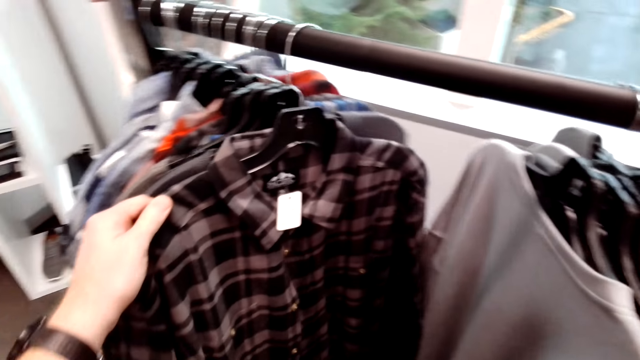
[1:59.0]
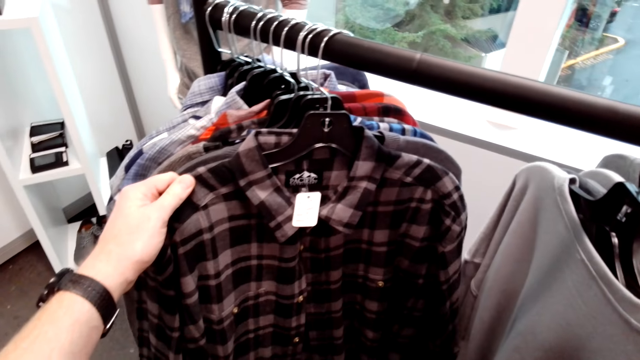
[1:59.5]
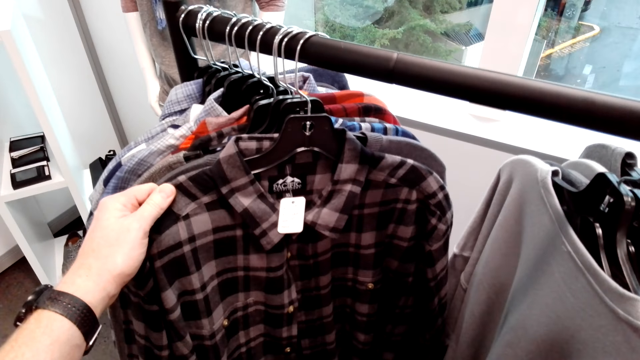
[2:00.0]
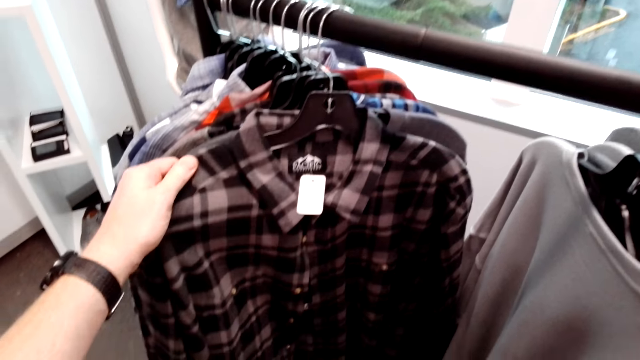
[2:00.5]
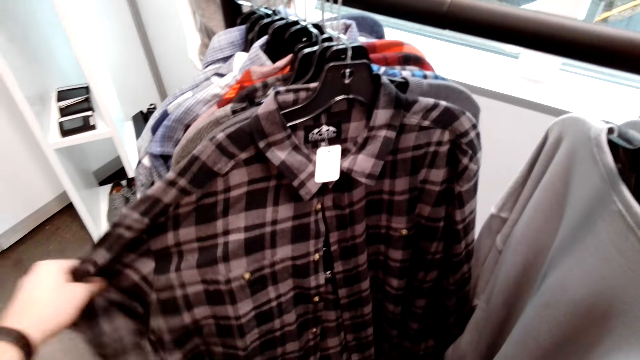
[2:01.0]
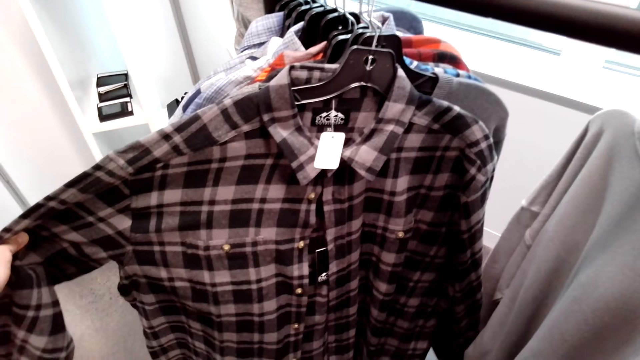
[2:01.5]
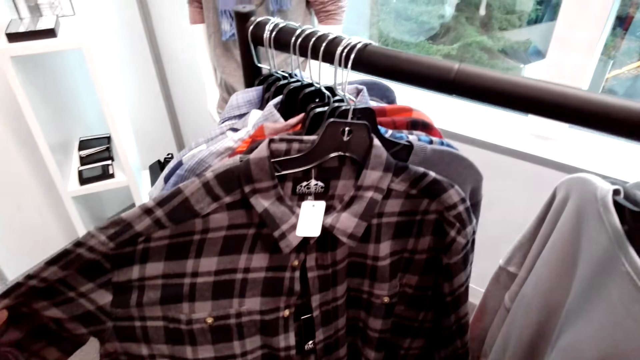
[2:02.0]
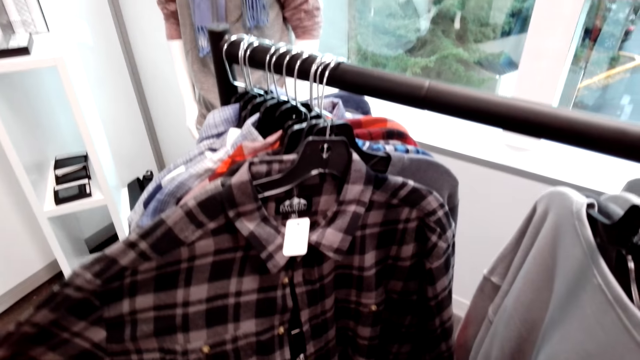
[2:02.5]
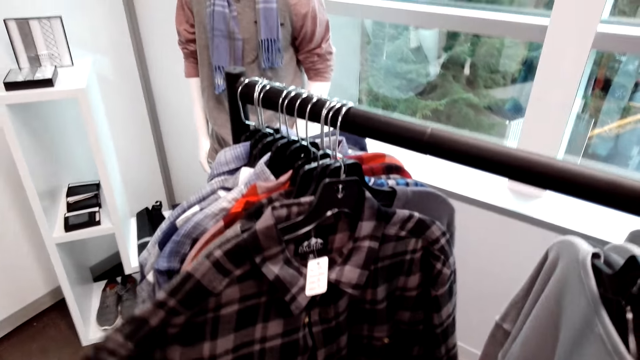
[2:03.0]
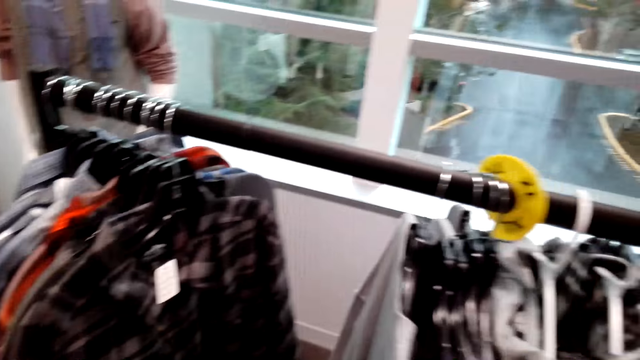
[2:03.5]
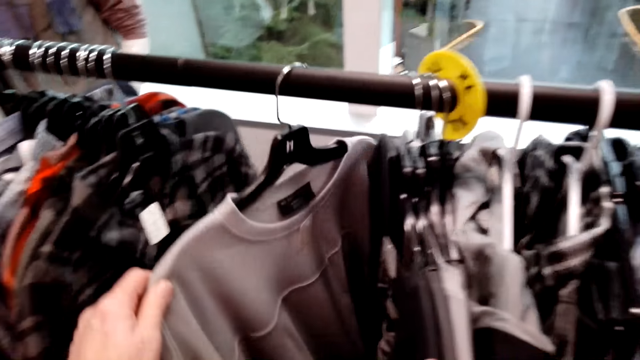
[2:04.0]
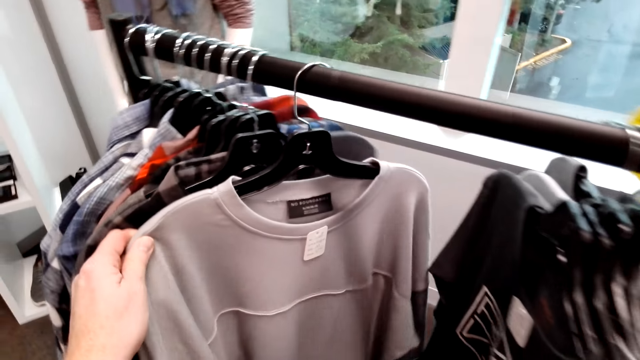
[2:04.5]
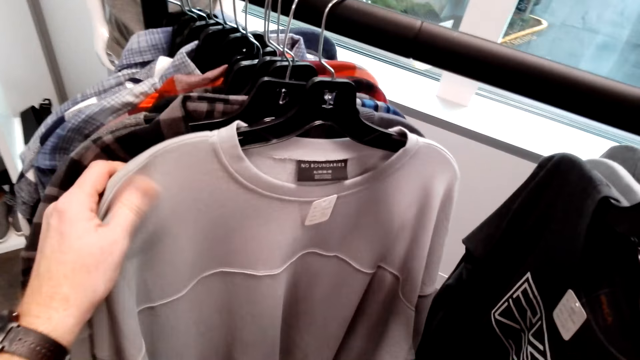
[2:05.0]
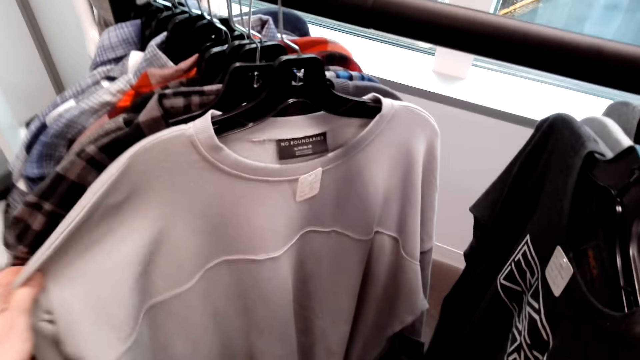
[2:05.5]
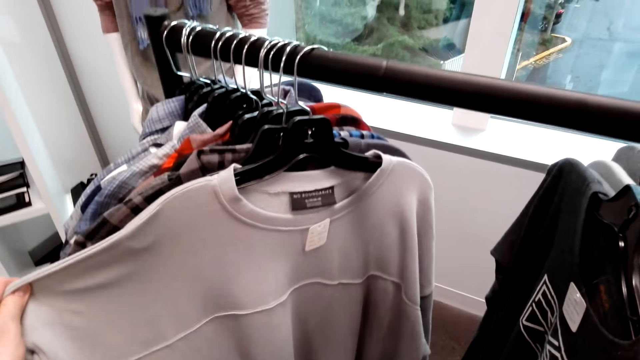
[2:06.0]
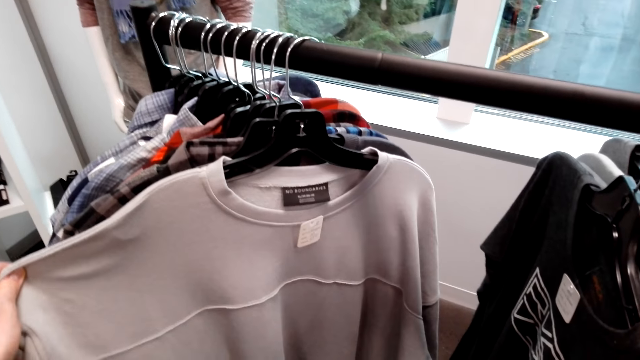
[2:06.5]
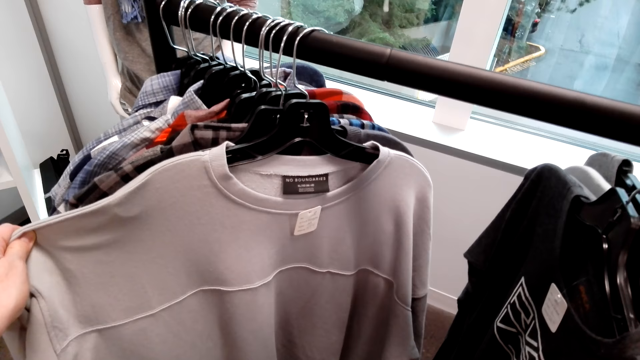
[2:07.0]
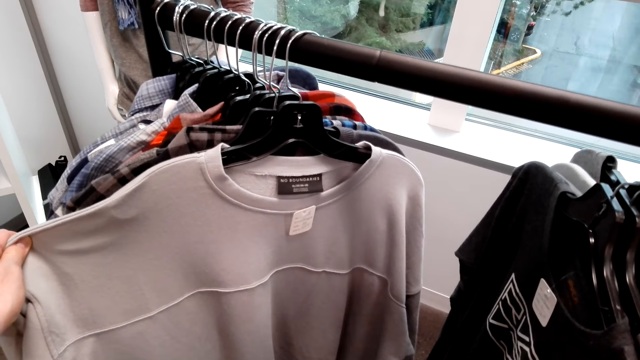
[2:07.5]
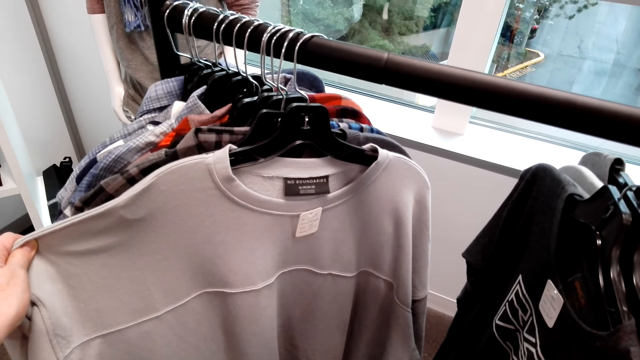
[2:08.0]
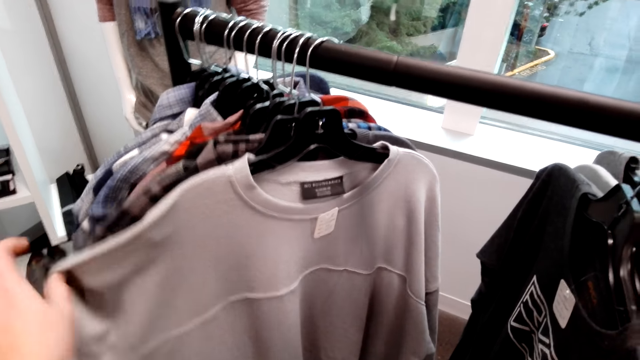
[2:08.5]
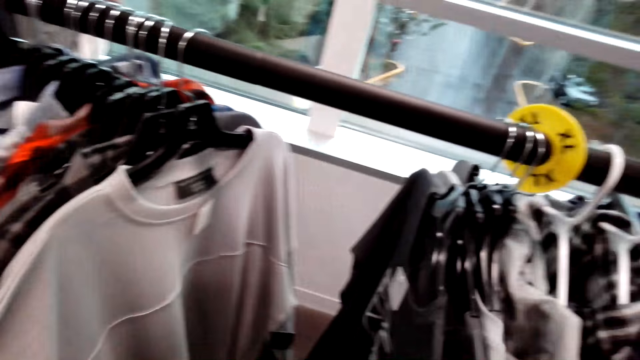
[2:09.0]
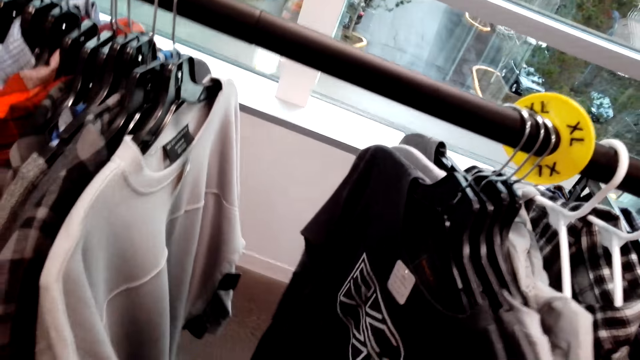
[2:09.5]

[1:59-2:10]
The camera wearer stretches the shirt. They select the shirts from the cloth rack. They stretch the shirt.

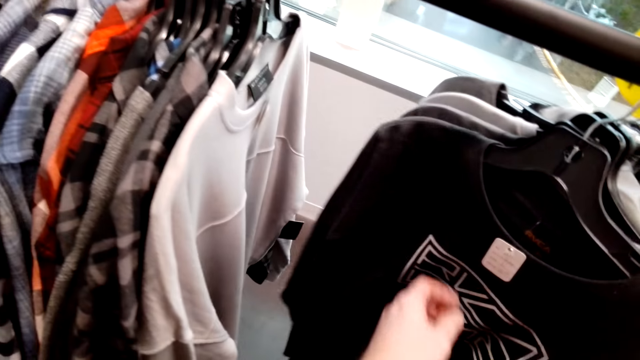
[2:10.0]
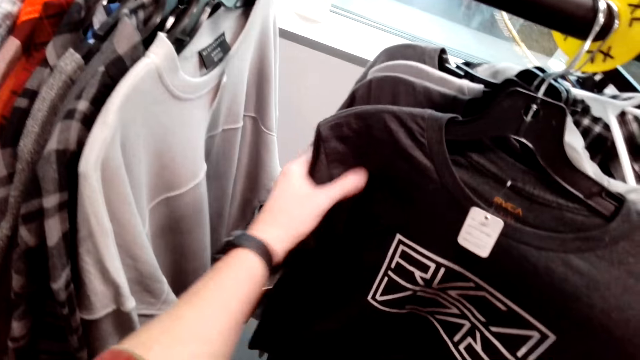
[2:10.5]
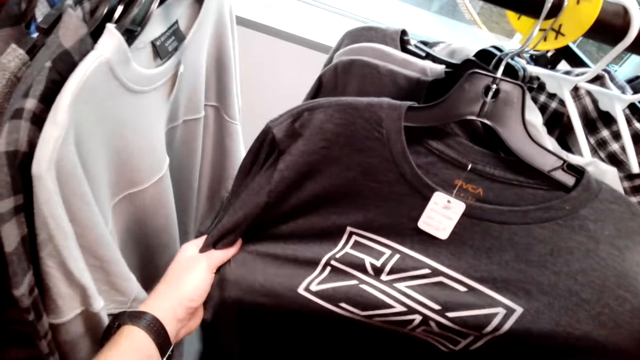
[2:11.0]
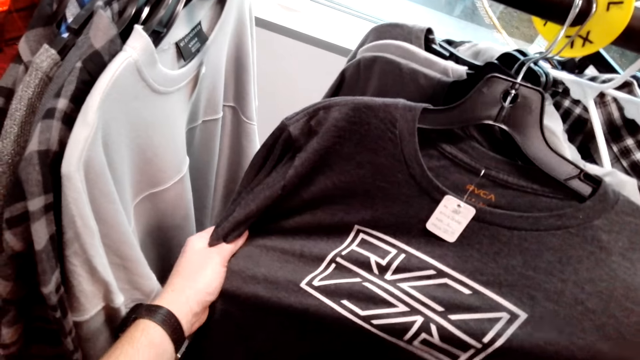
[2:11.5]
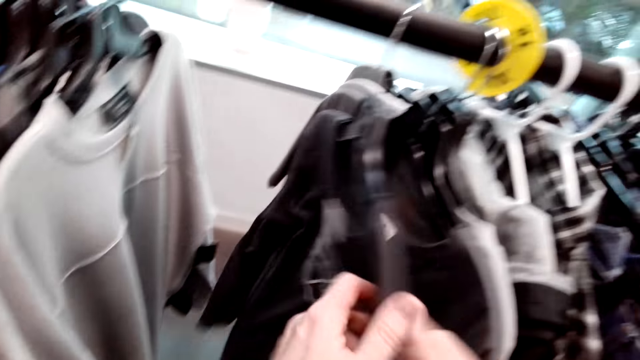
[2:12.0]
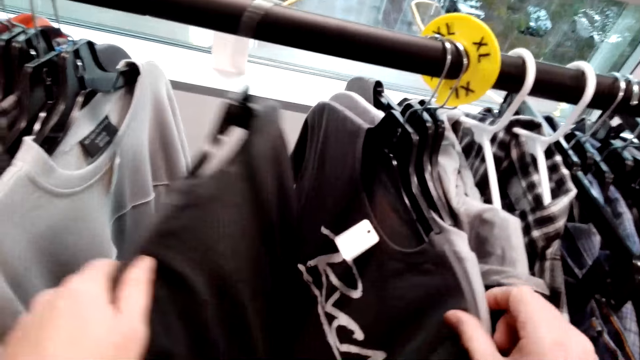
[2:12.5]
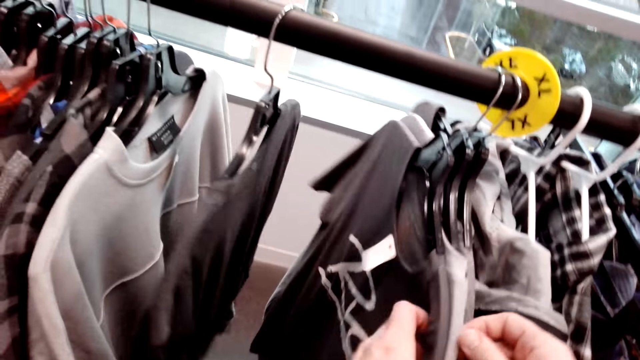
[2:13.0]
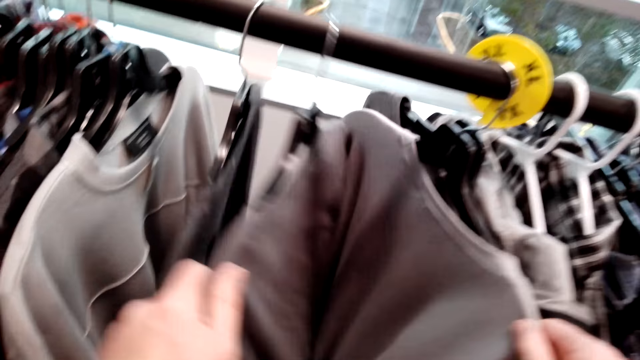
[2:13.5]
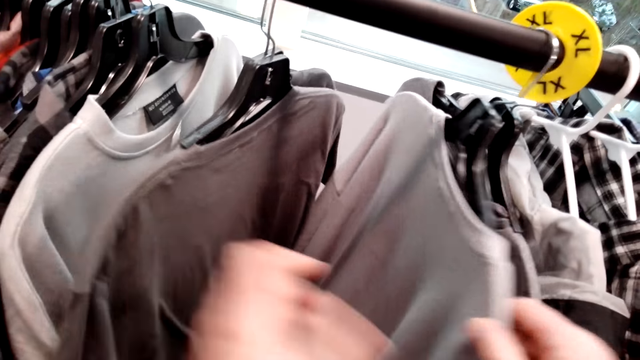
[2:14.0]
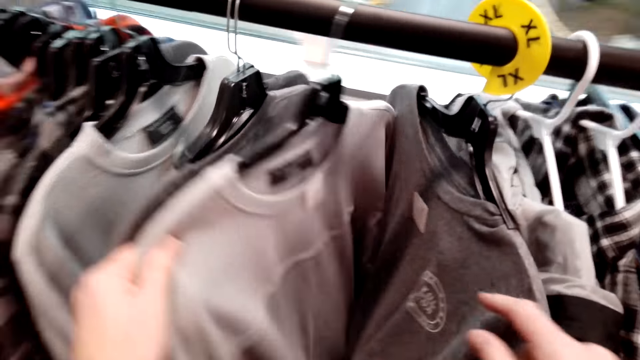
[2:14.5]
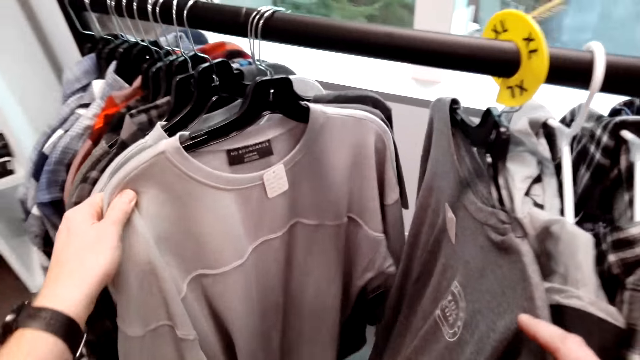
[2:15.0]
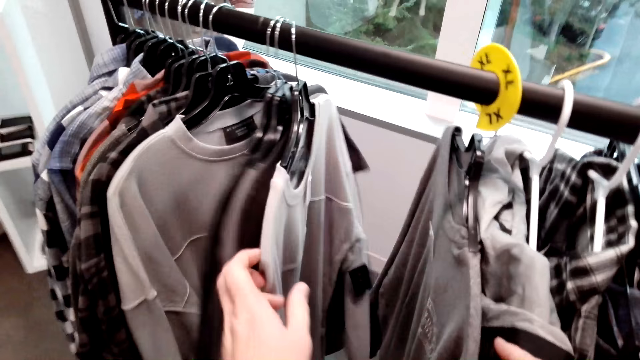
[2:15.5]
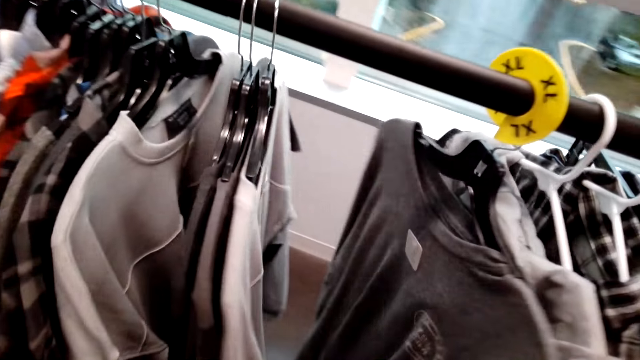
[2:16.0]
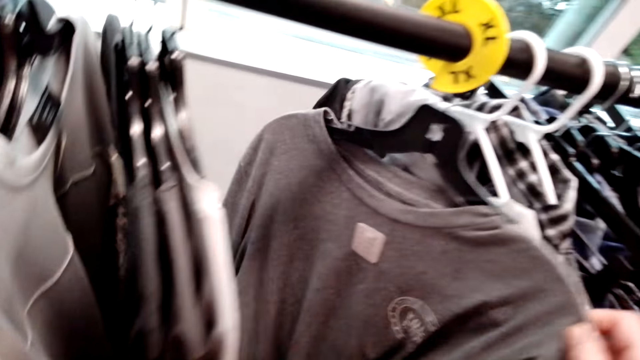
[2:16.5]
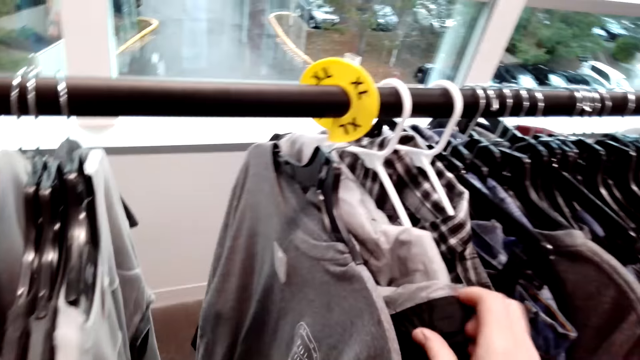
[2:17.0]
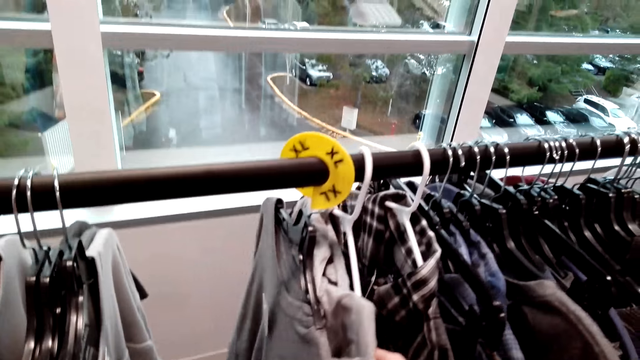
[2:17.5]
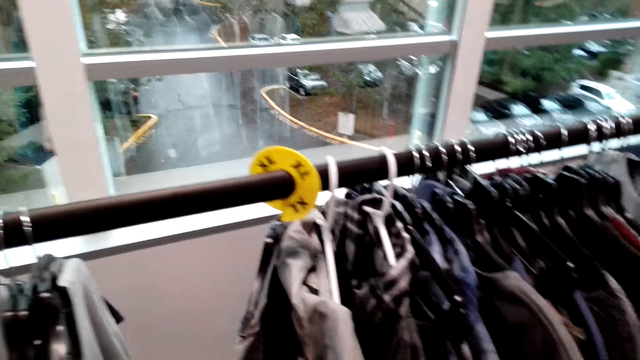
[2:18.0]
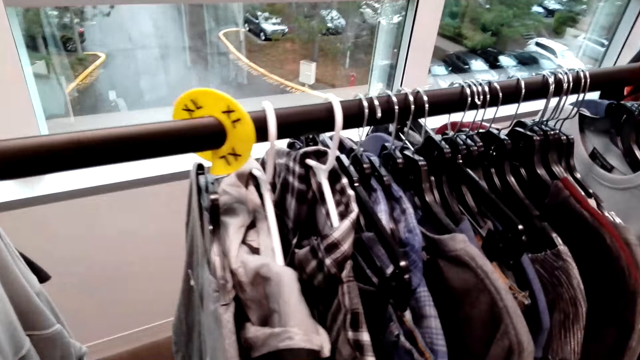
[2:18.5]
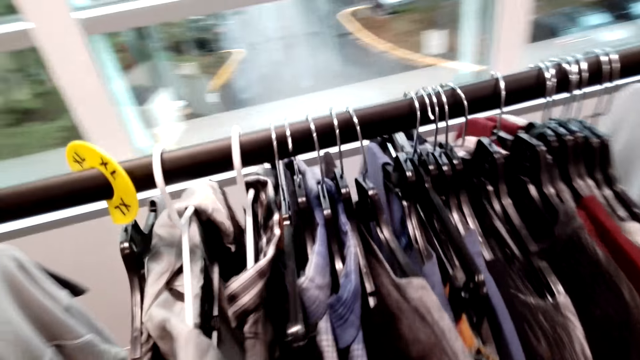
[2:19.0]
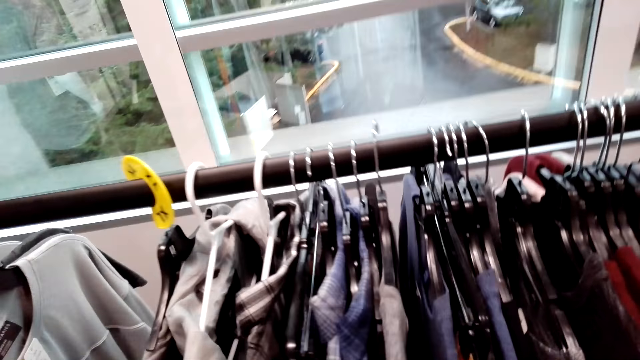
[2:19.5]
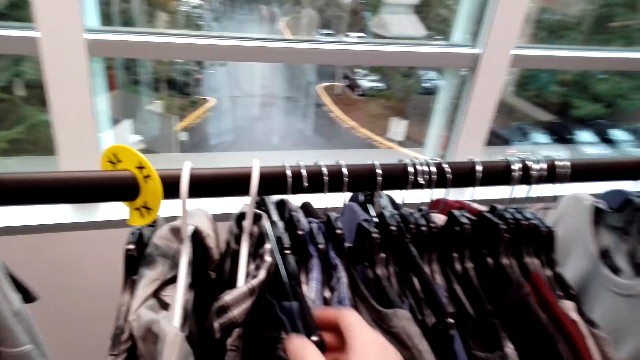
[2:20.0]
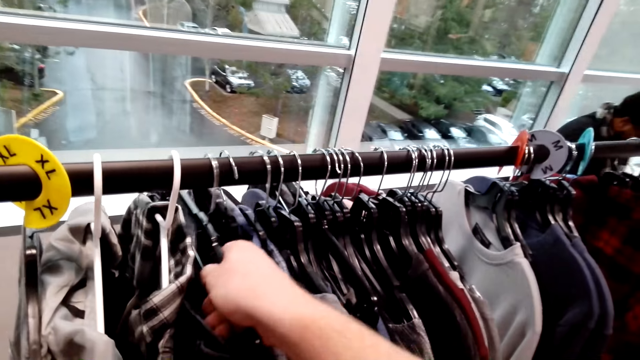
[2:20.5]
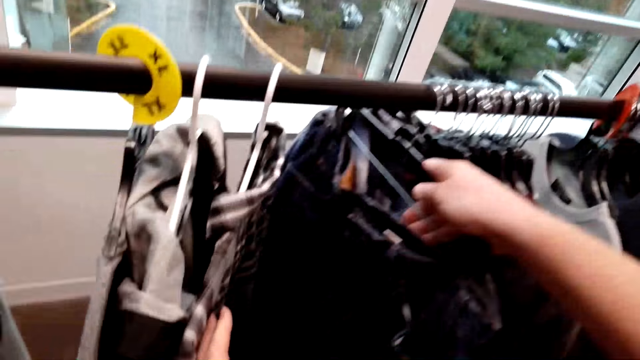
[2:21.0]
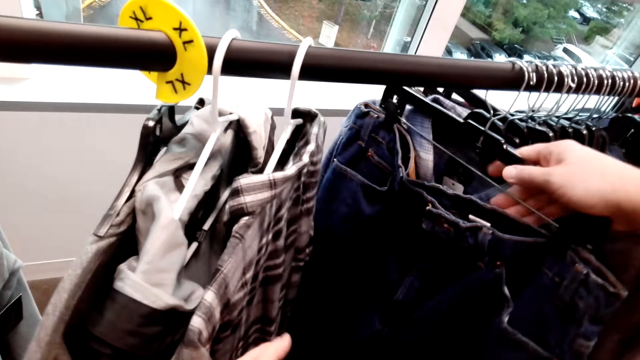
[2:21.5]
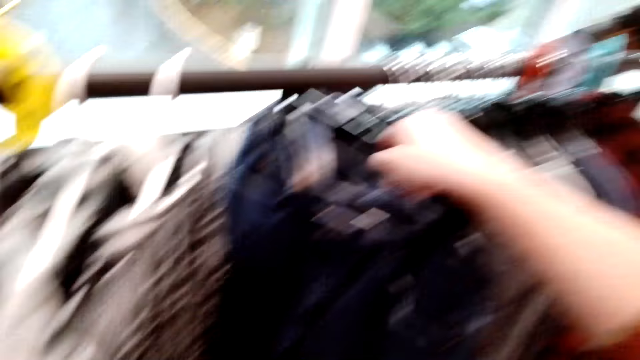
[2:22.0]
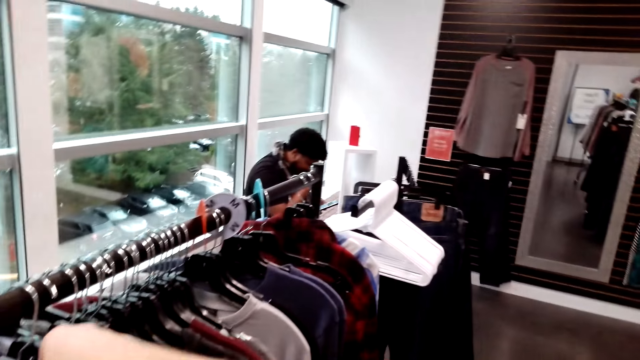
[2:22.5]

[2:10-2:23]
The camera wearer selects the shirts from the cloth rack. They pick up the trouser from the cloth rack.
